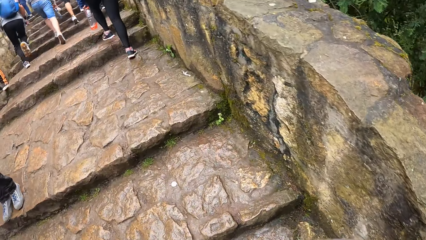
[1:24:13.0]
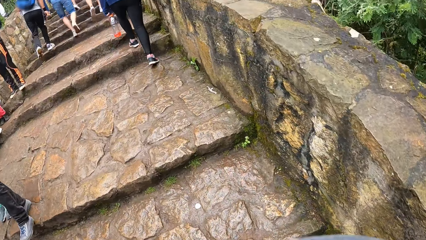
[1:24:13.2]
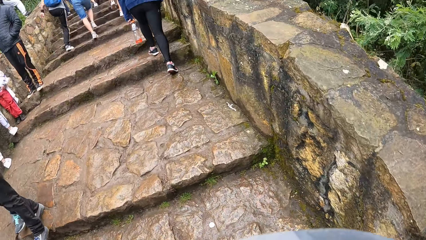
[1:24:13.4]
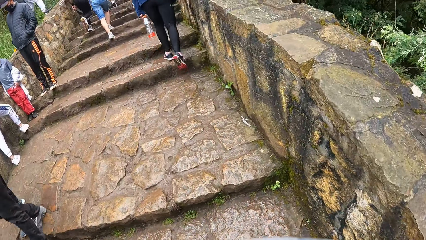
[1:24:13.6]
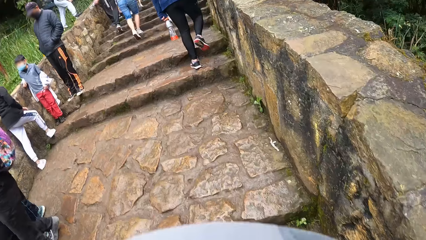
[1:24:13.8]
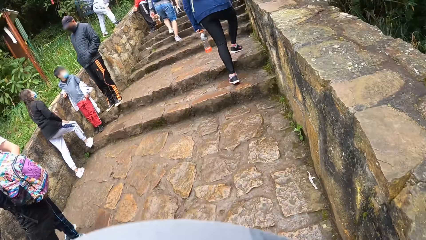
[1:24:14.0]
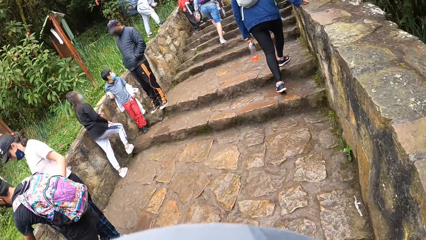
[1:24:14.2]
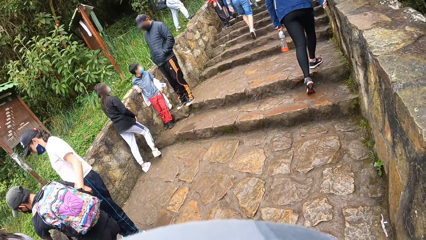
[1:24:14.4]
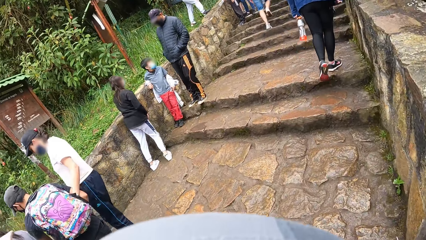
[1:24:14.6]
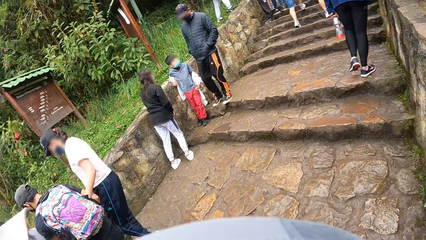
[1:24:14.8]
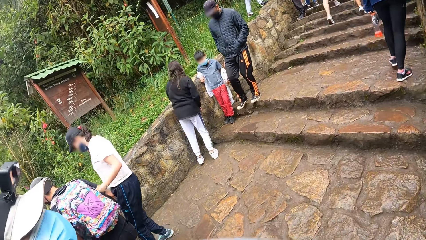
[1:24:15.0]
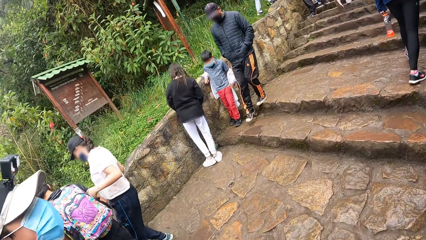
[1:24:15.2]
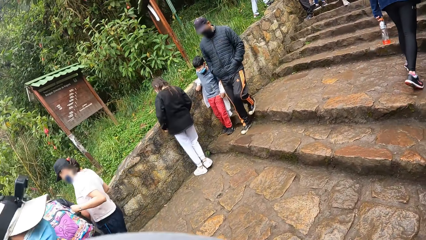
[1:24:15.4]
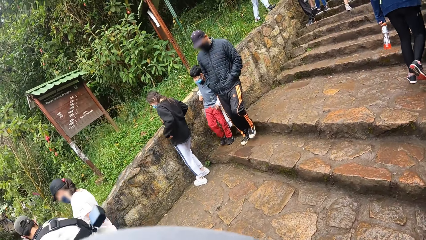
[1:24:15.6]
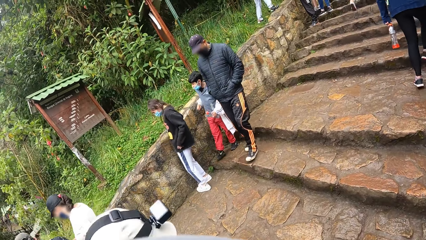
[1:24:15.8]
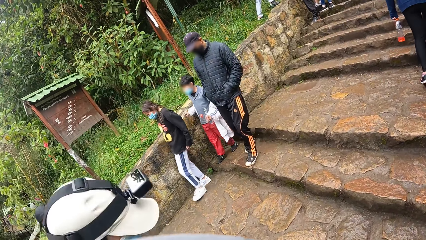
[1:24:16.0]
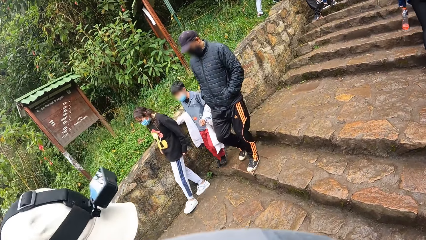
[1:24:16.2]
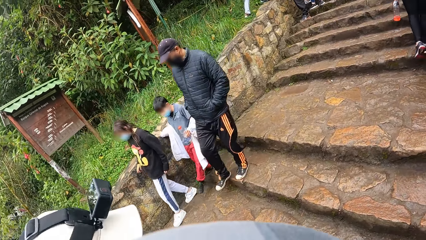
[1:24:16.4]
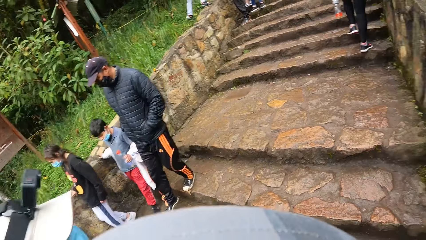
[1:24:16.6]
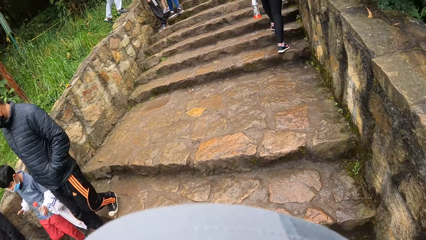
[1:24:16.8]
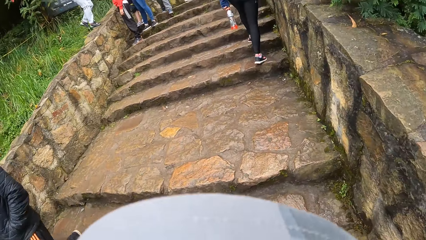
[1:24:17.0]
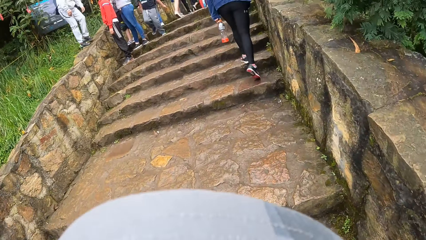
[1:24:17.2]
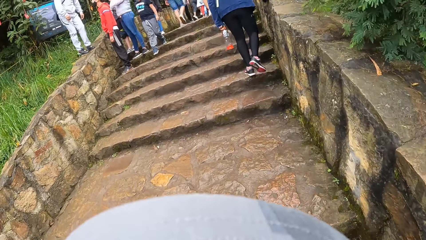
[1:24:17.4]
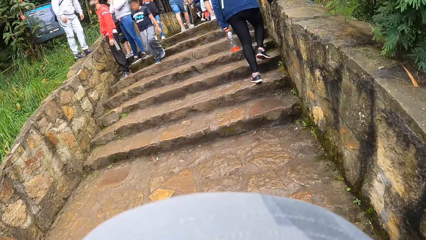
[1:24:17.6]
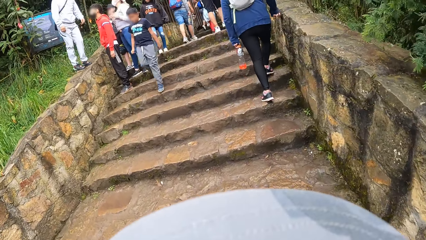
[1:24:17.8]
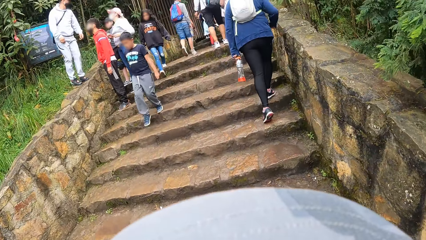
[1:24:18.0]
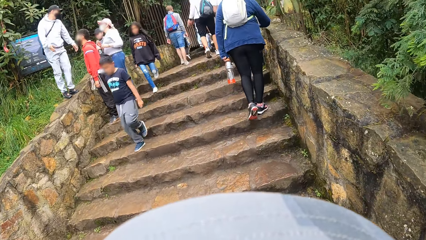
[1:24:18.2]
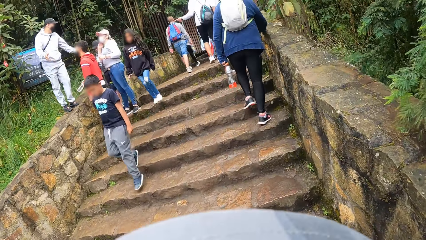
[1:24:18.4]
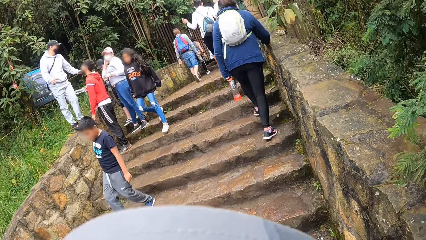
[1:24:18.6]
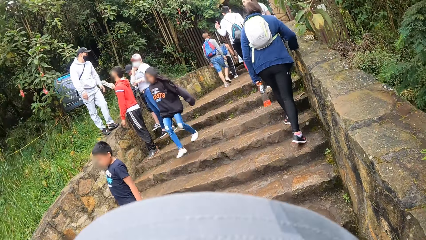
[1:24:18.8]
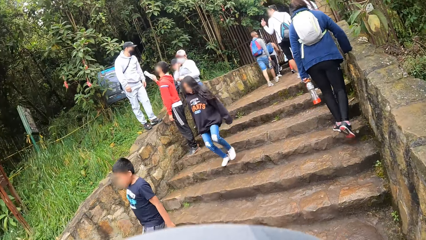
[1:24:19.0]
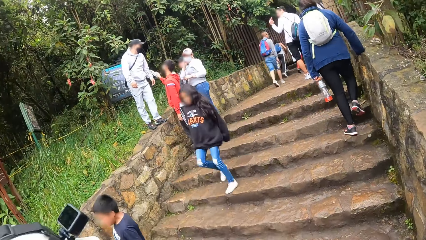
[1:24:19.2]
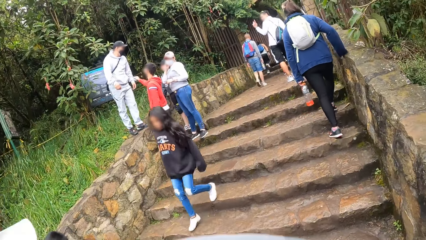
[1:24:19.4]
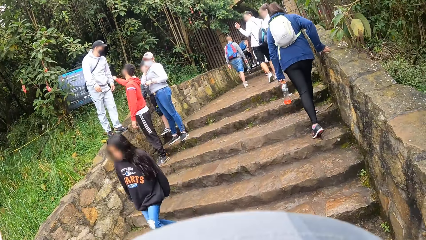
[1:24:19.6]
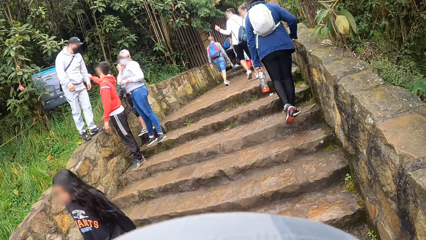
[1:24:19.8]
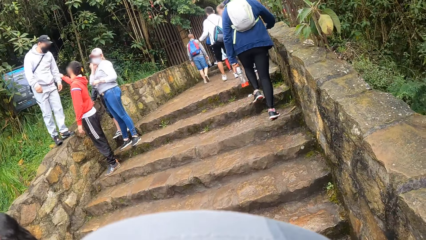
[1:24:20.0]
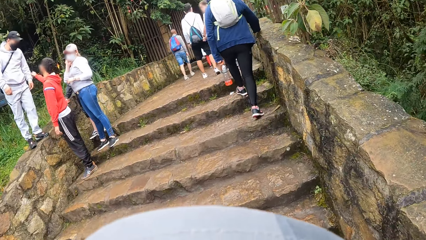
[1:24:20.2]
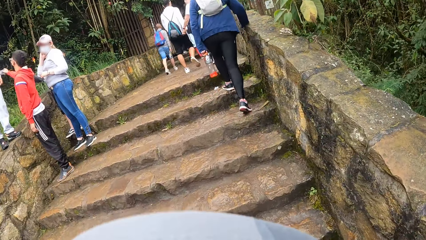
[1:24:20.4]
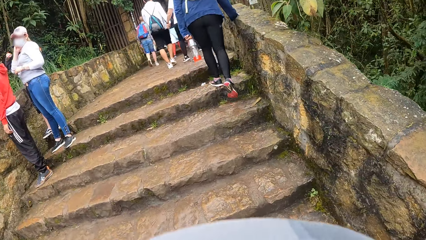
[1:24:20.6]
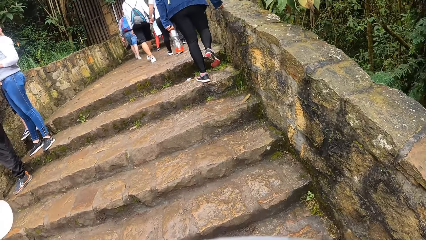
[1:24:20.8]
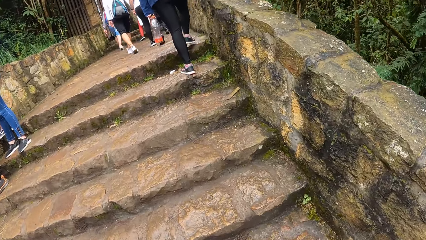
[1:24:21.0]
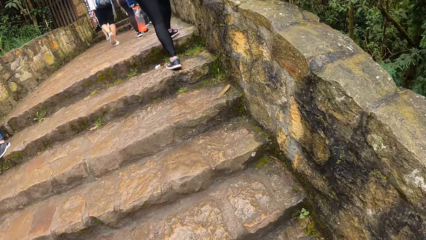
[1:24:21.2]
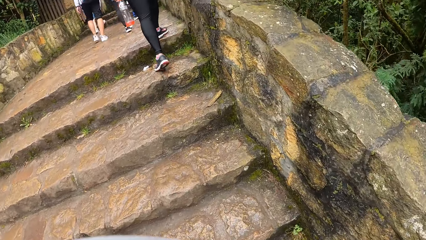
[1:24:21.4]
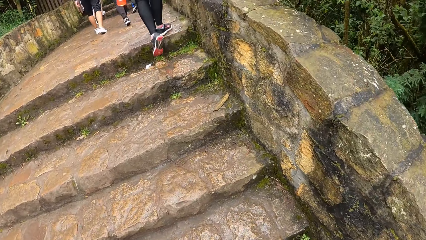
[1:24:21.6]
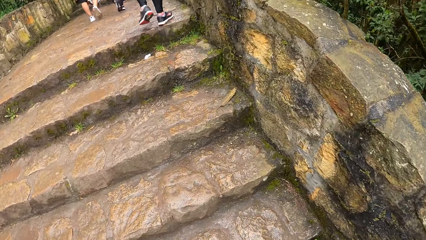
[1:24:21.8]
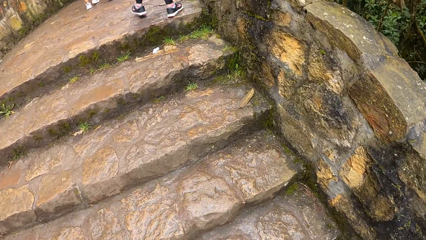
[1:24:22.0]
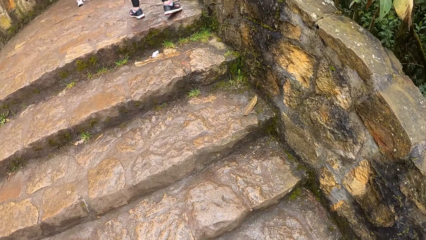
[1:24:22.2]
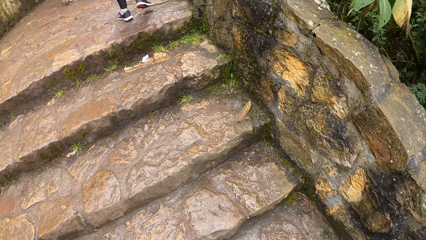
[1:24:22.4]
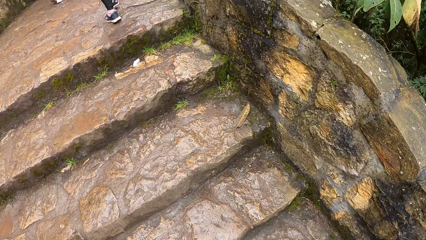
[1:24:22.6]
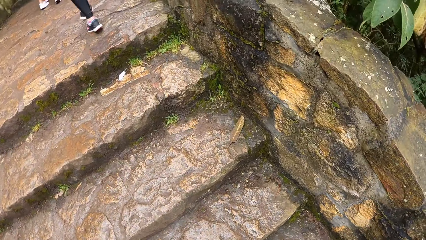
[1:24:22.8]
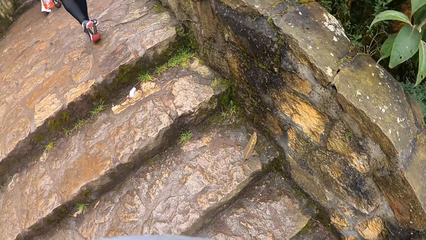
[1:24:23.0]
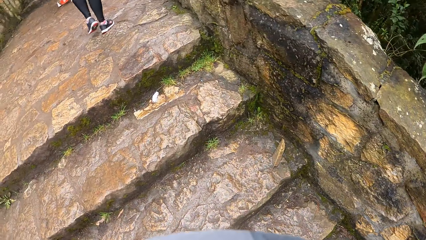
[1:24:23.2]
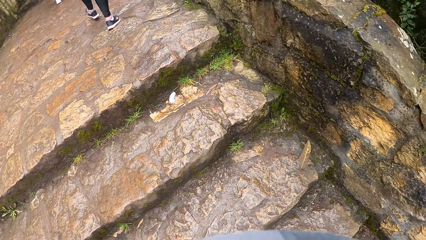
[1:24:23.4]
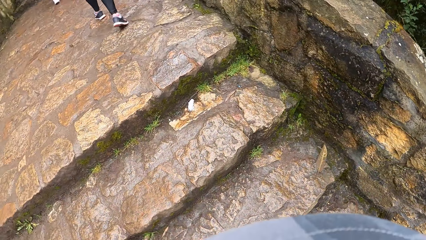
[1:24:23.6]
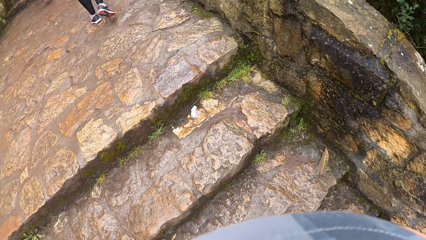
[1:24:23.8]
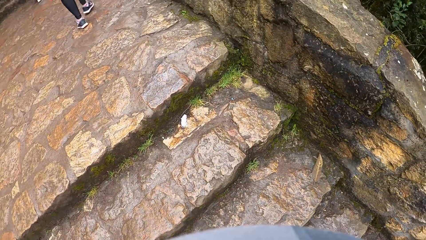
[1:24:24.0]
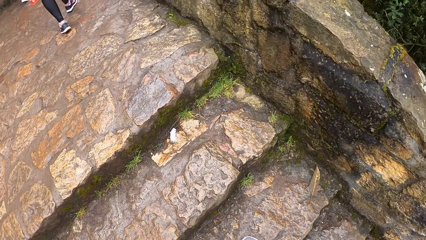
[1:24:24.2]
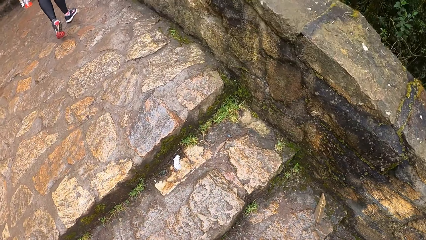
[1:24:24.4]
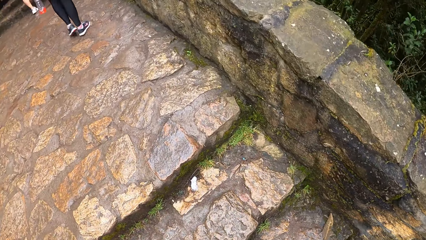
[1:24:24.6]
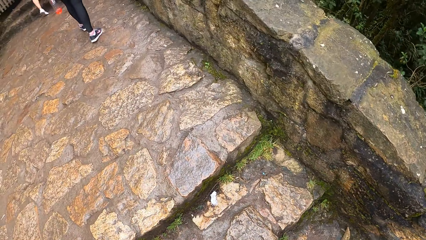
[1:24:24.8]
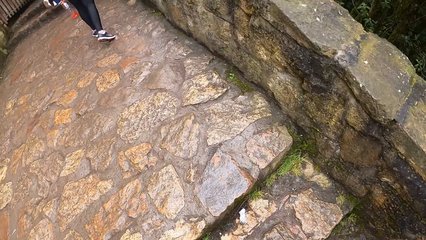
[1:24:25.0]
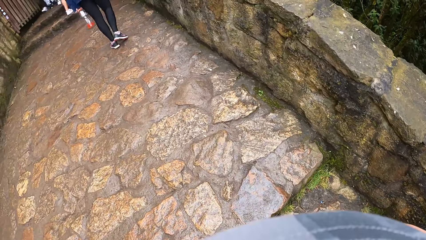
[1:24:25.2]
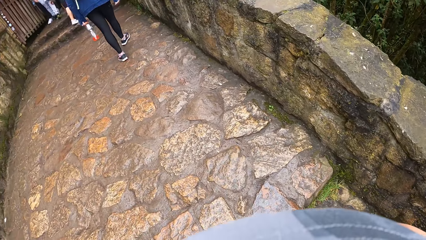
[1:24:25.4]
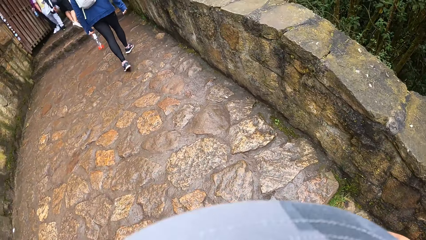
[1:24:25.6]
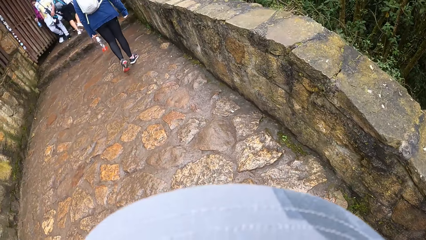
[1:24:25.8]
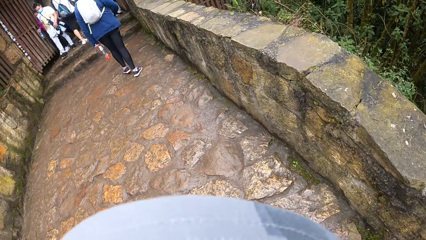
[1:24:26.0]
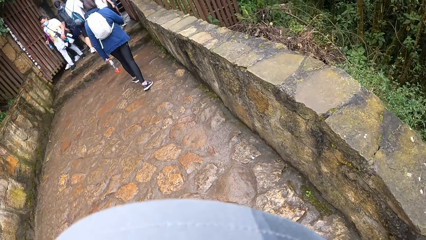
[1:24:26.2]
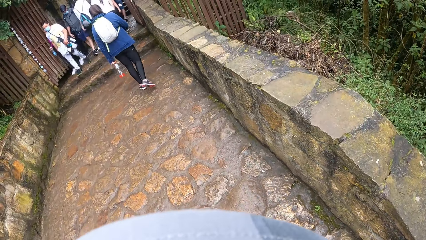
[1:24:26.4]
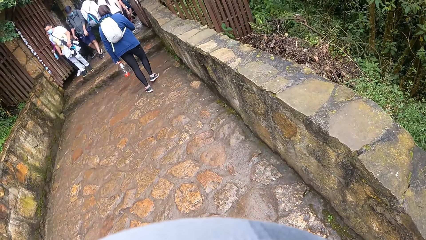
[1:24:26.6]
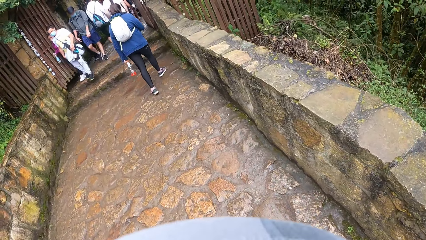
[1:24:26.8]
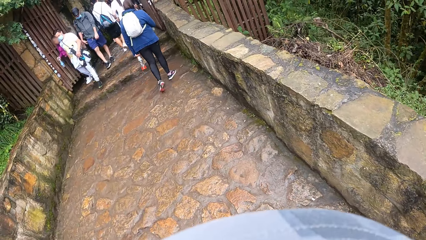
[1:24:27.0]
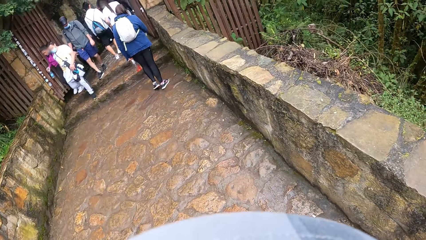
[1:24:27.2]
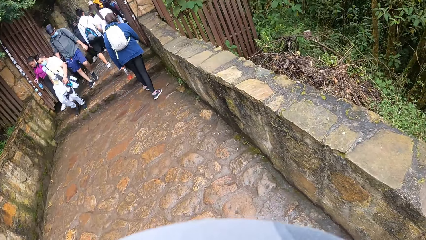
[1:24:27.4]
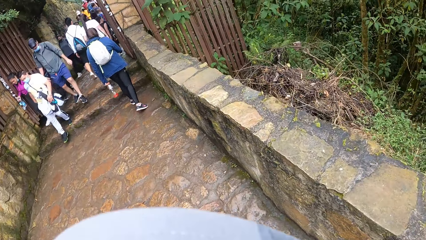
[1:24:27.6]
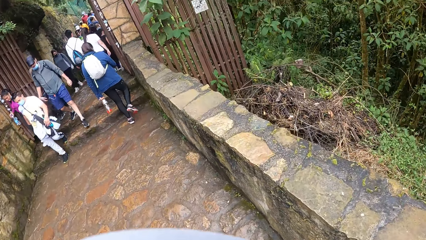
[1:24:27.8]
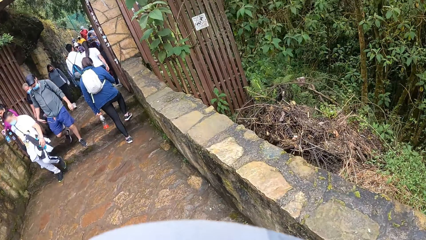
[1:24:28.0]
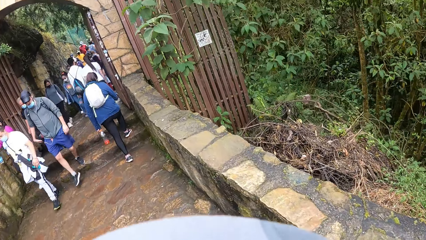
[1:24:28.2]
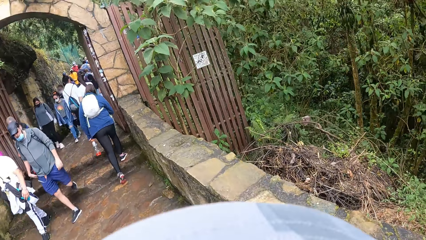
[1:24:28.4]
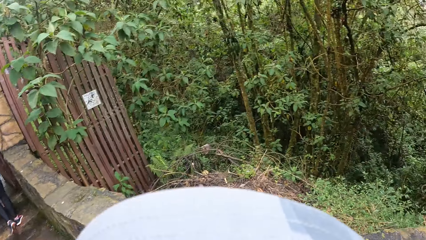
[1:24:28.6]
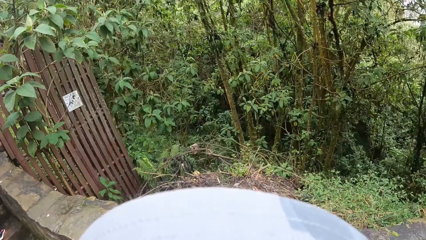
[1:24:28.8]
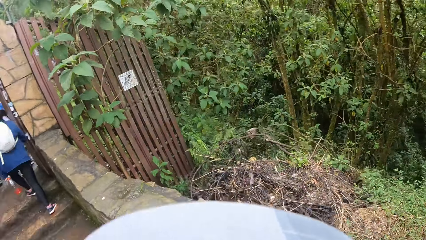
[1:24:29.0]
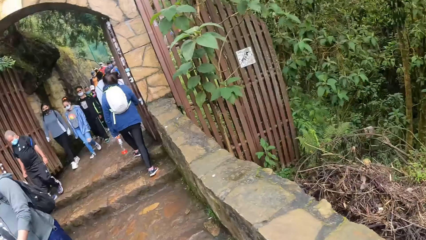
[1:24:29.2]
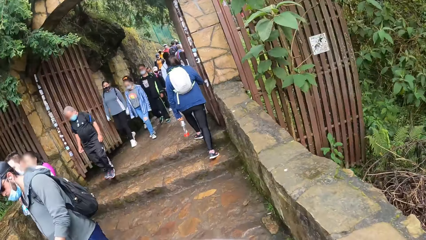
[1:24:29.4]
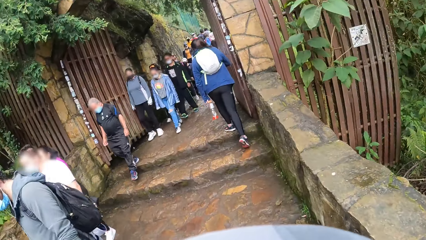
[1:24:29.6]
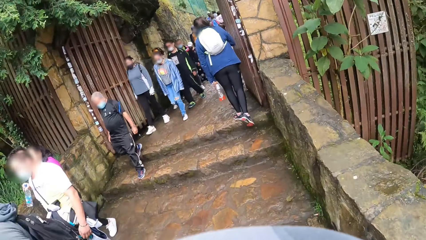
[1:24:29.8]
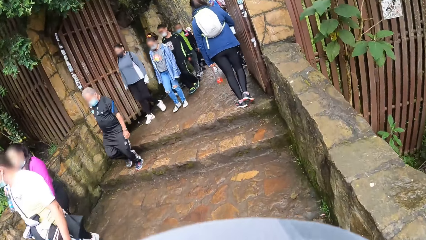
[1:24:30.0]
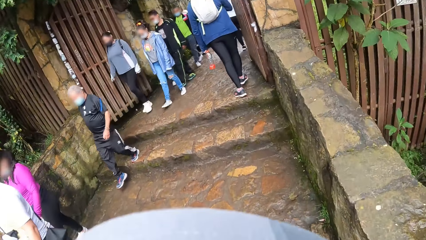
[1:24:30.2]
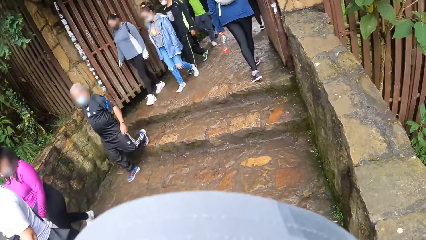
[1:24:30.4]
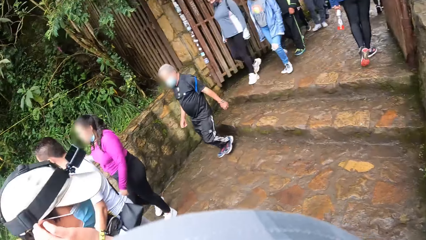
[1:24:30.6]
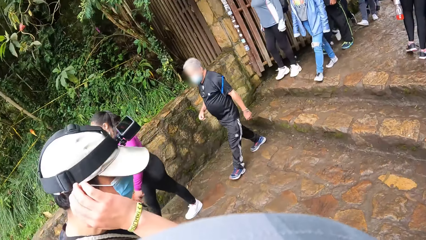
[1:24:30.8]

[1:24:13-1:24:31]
The camera wearer walks up the stairs. A man walks up the stairs. The camera wearer looks at the man. They walk up the stairs and look around.
